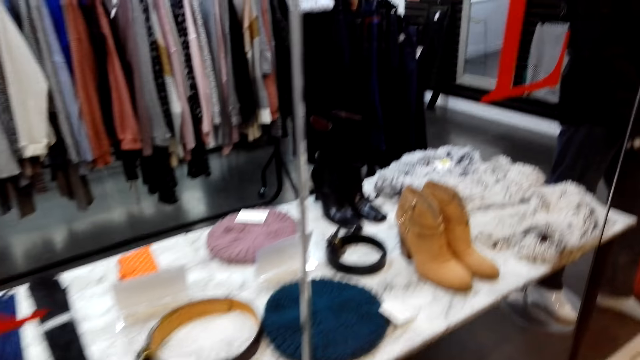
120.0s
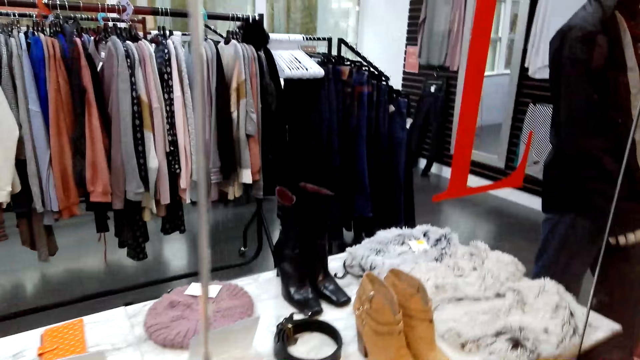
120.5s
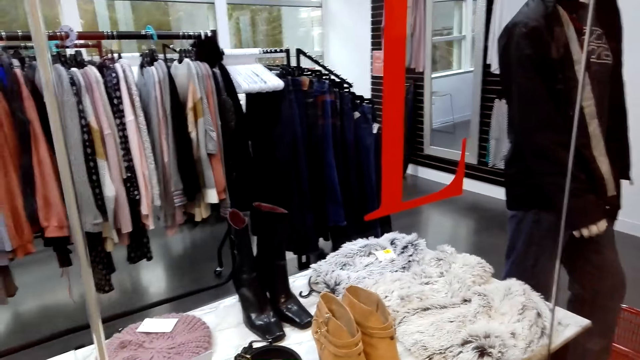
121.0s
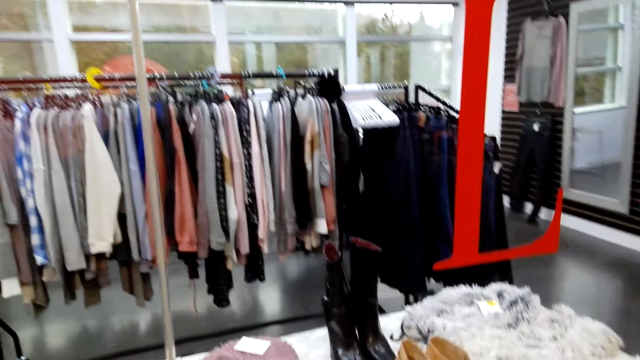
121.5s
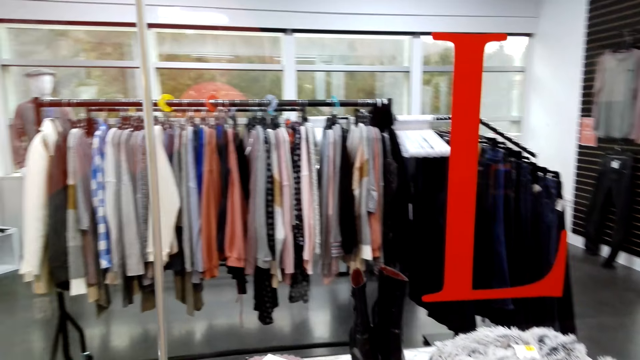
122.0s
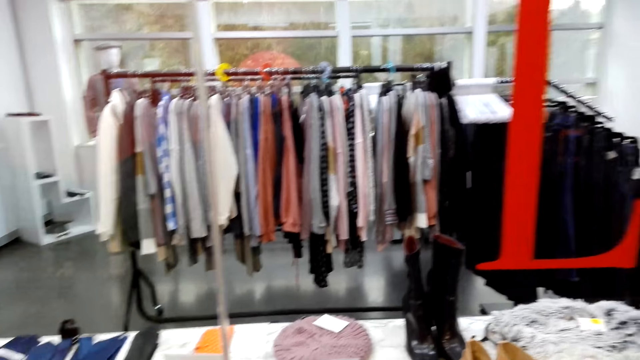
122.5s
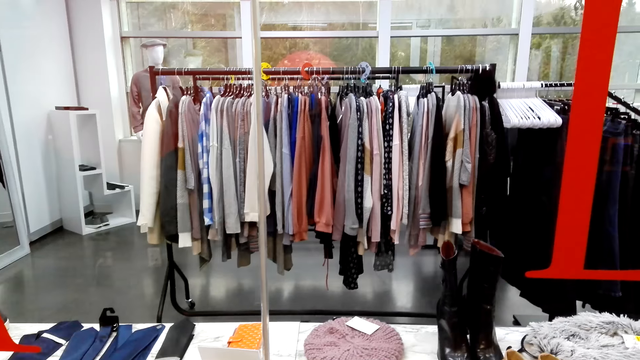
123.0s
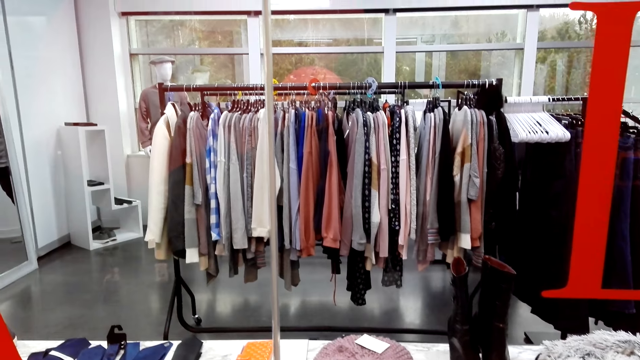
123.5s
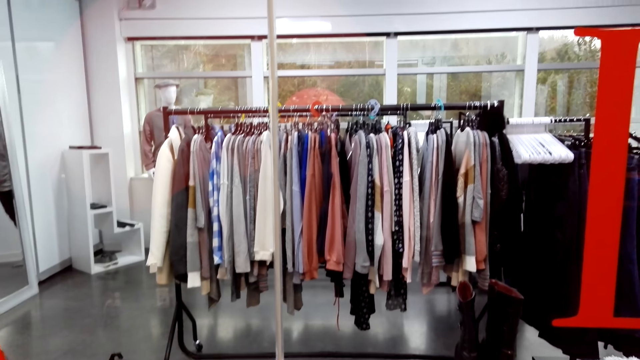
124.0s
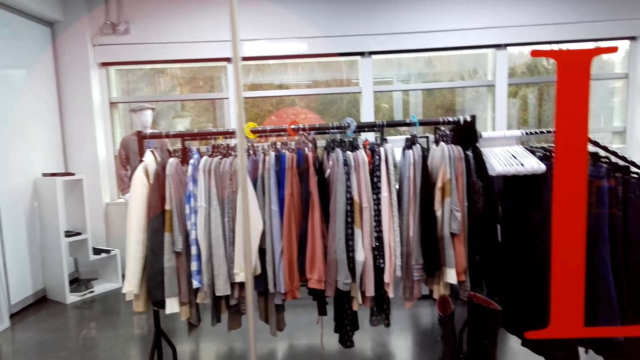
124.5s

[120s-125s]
The camera wearer looks around.

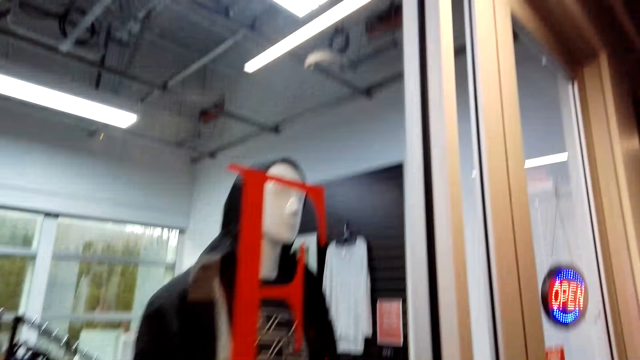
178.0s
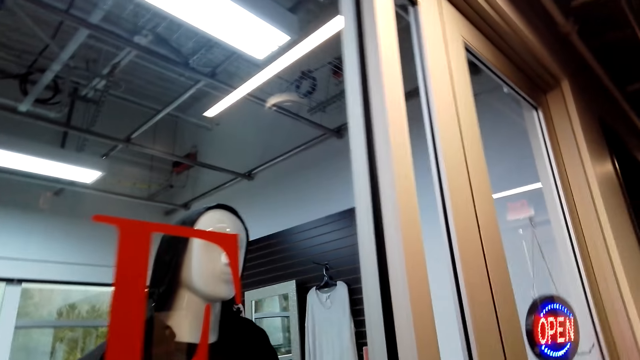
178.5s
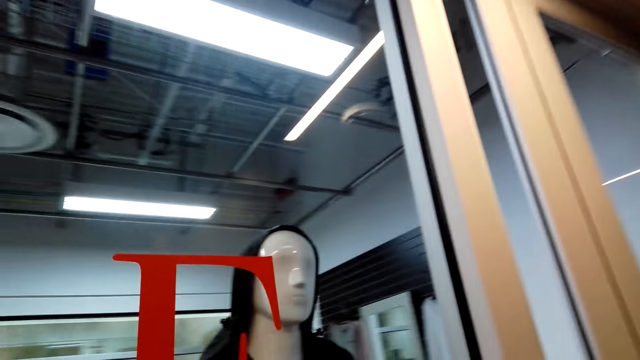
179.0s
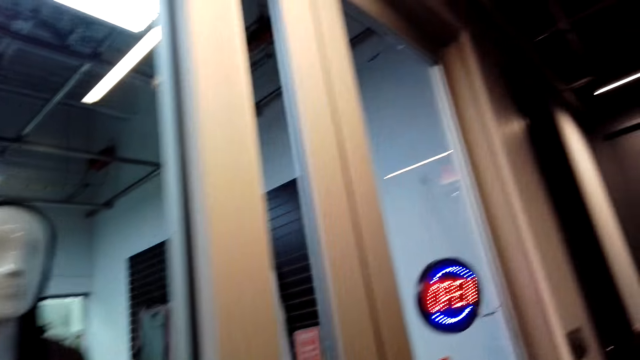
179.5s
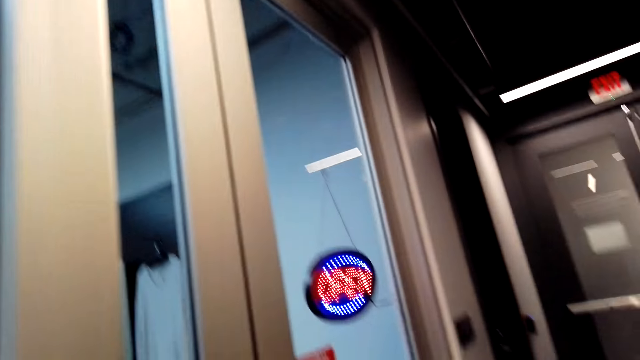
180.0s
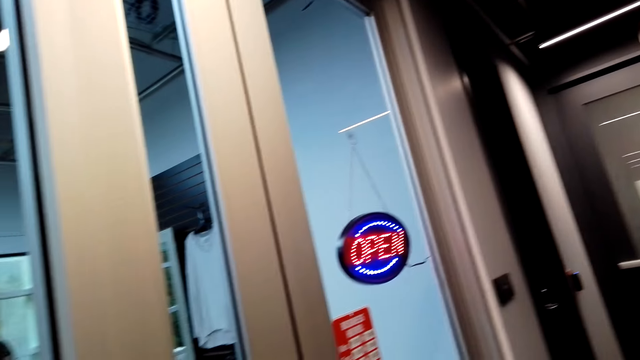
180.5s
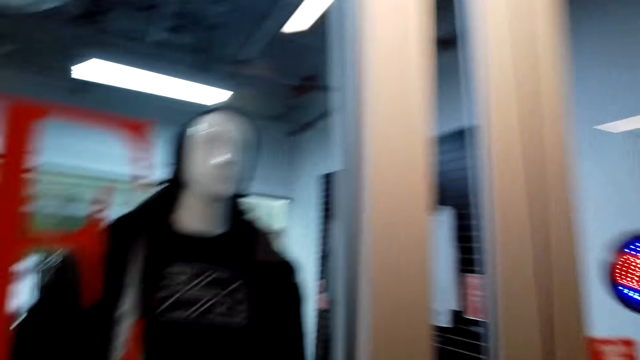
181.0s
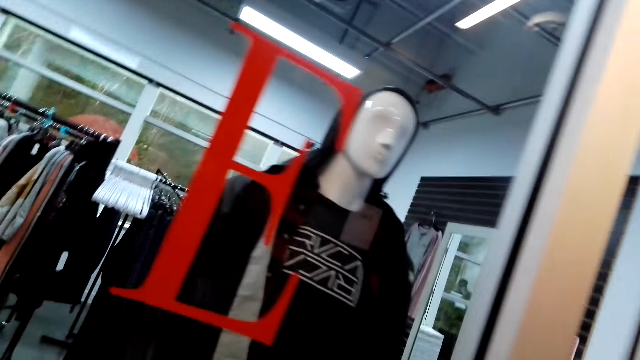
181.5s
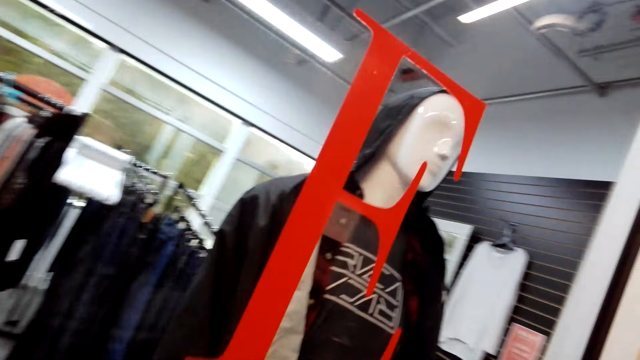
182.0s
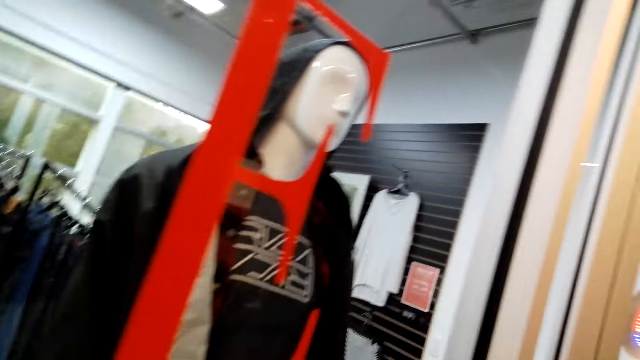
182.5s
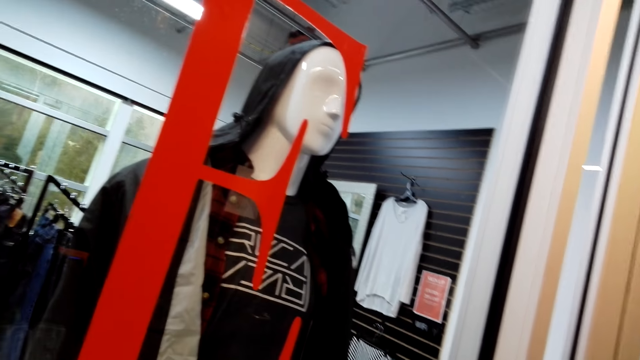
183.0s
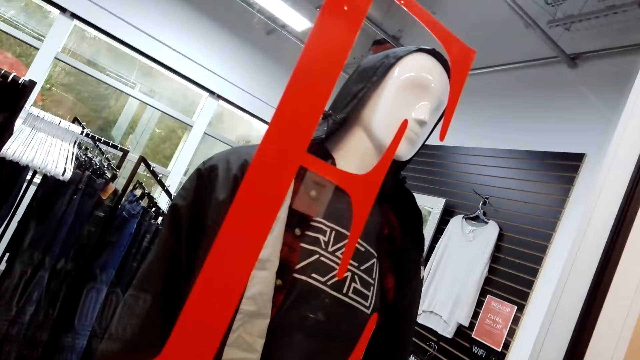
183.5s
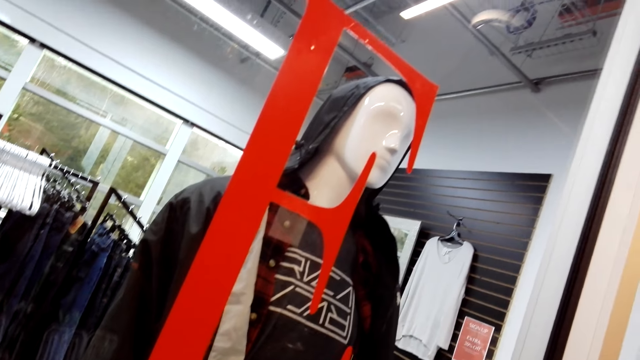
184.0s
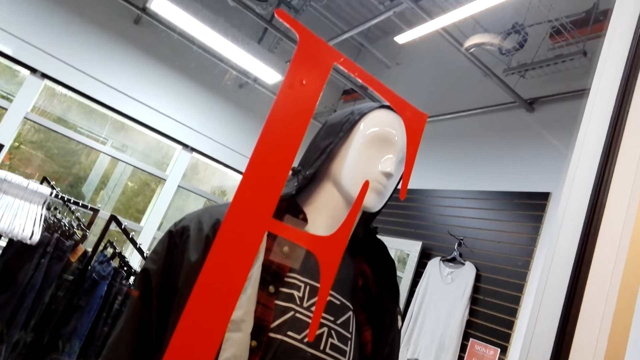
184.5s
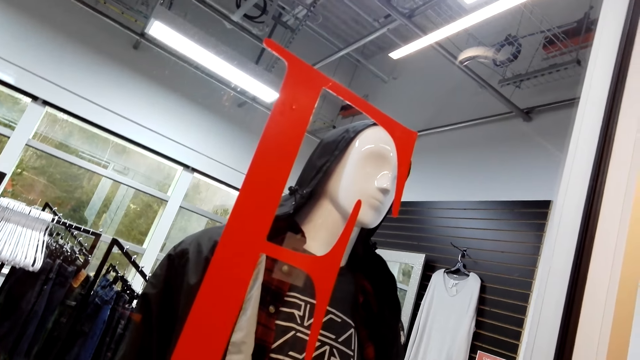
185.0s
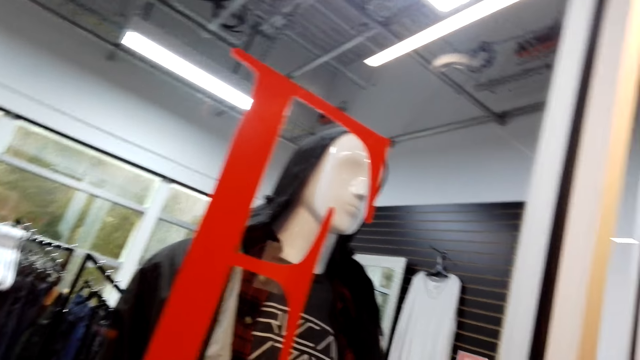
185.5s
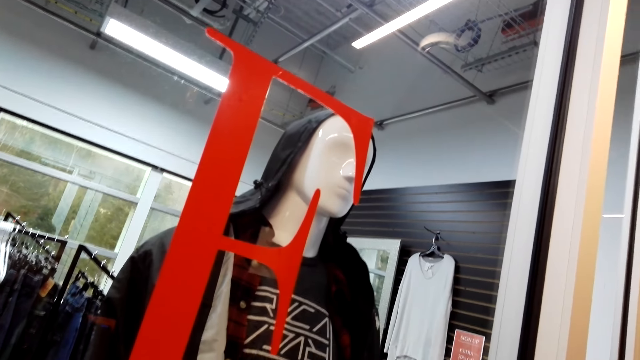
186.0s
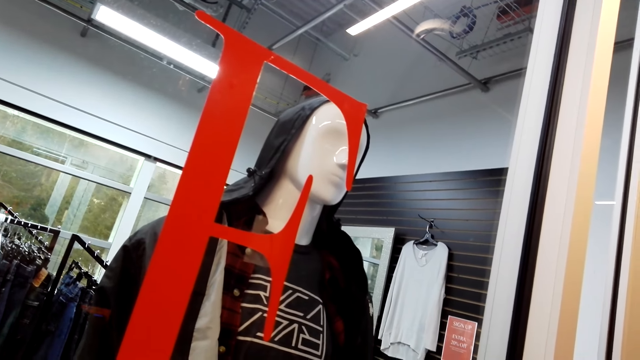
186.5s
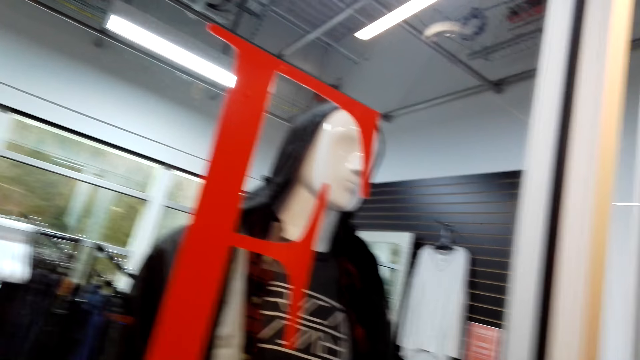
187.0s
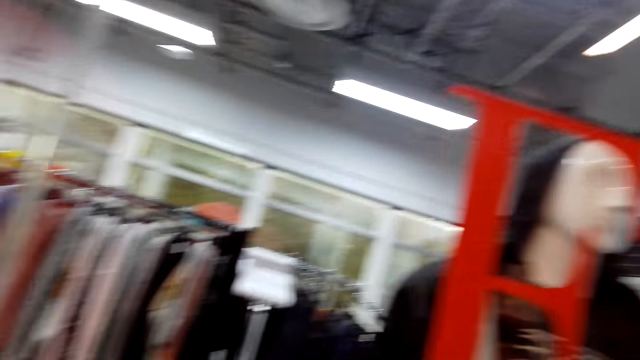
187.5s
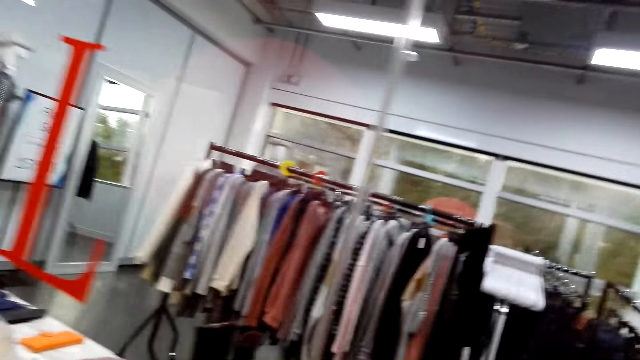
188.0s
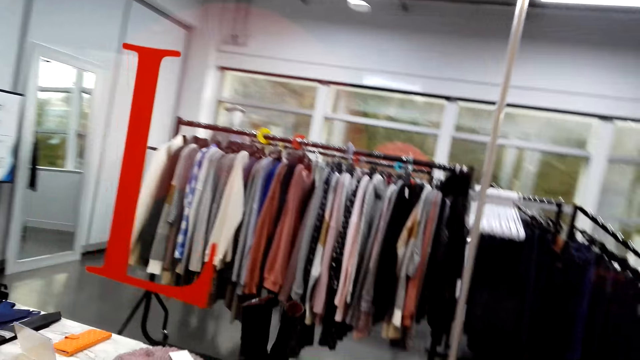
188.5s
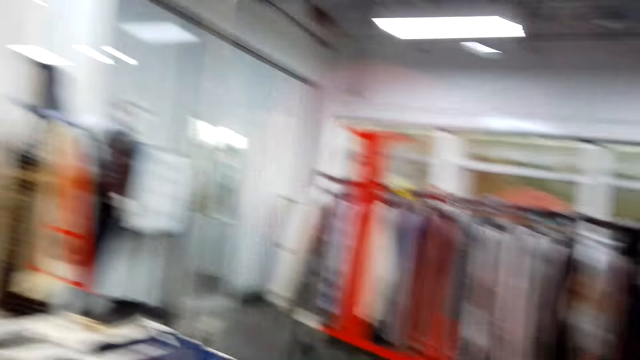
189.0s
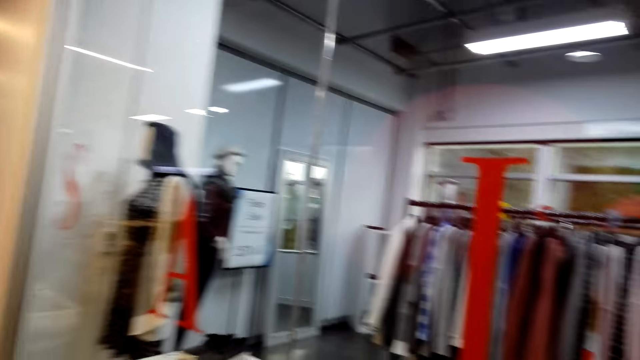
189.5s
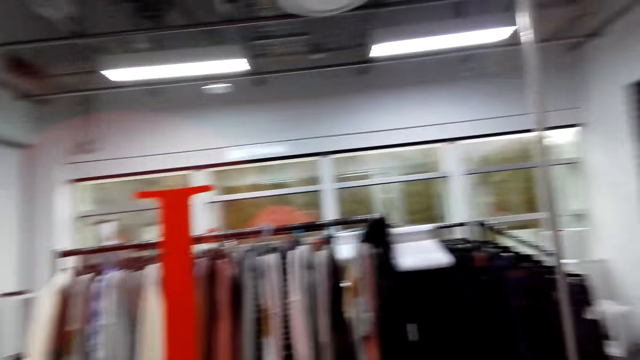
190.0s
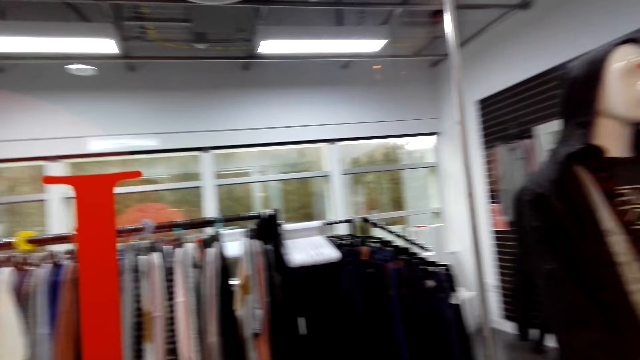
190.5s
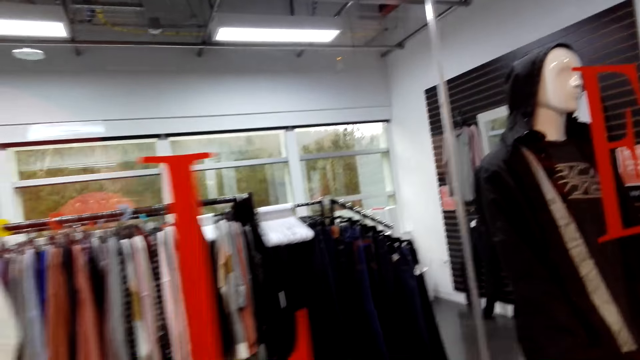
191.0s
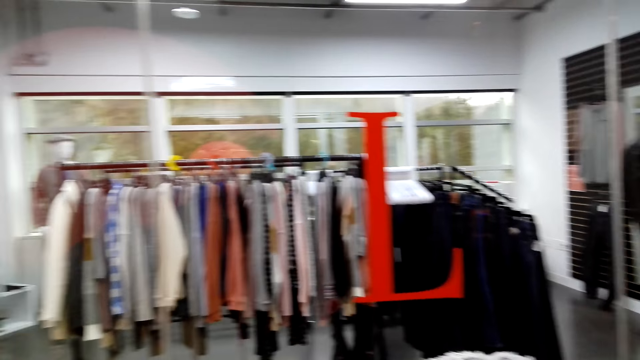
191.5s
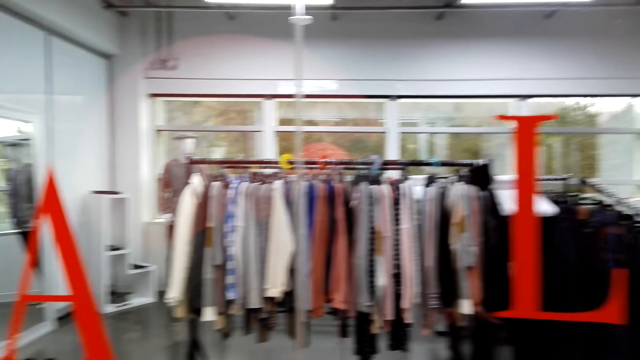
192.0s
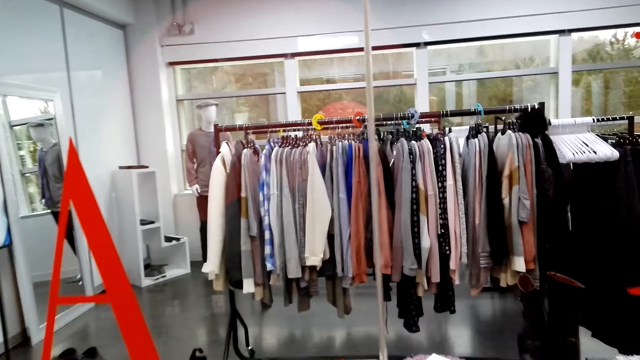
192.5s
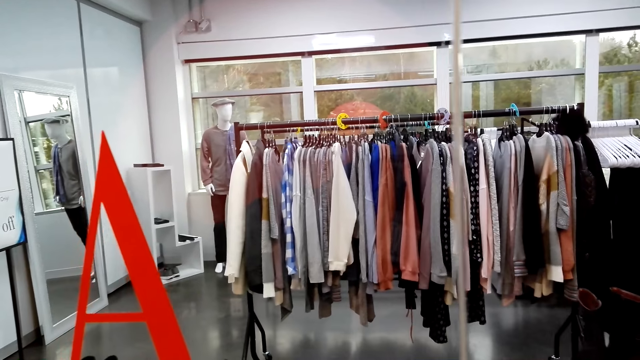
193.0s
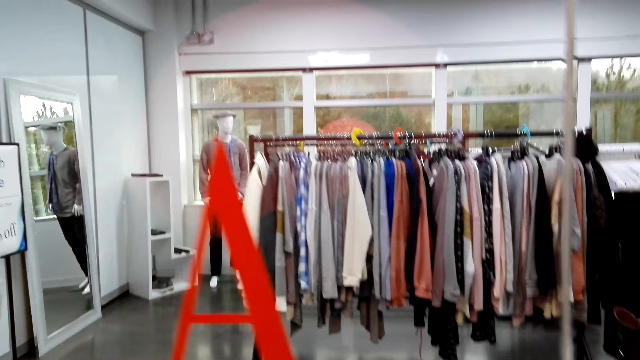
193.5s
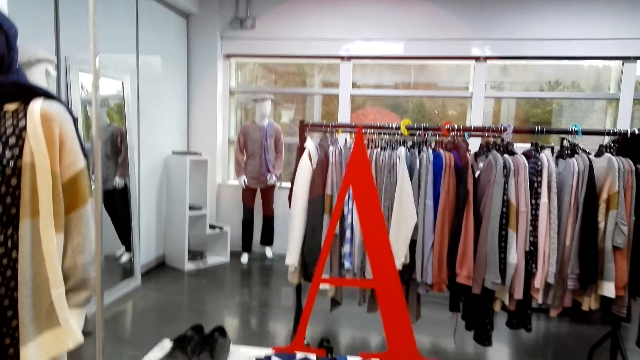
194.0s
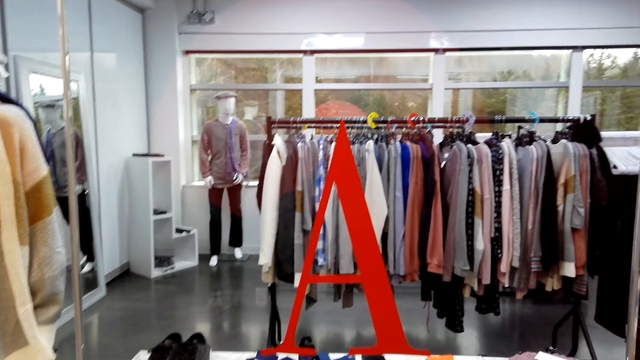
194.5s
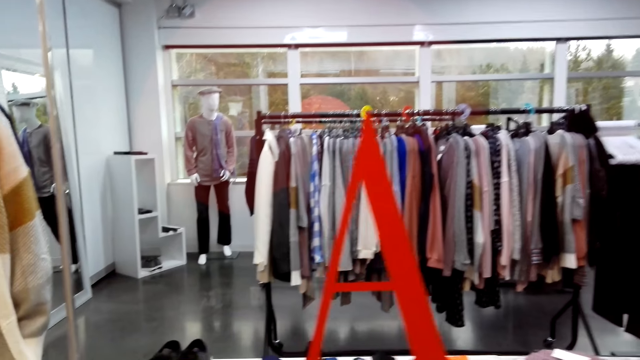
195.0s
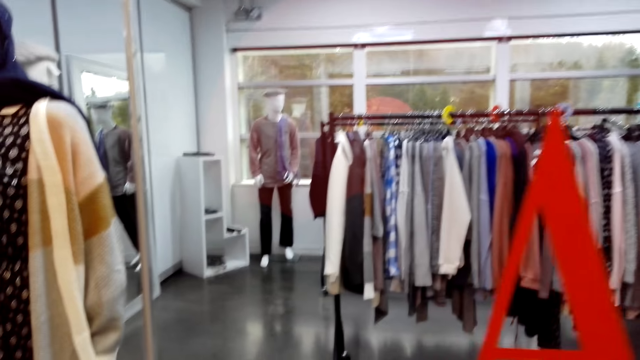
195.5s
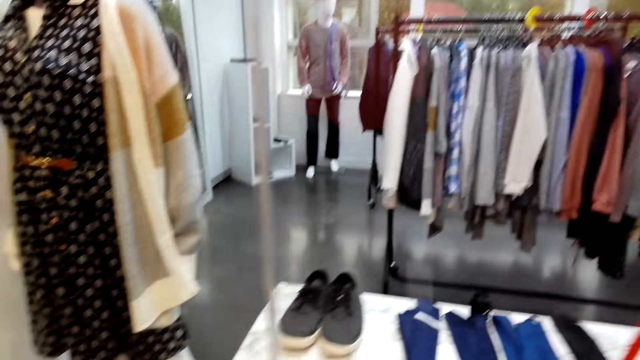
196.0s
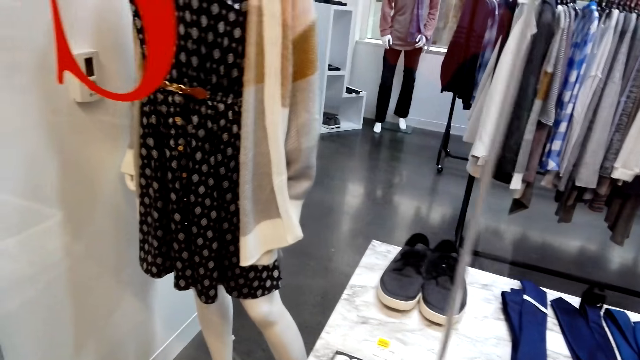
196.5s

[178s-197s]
The camera wearer looks up. They move around. They look at the display.
